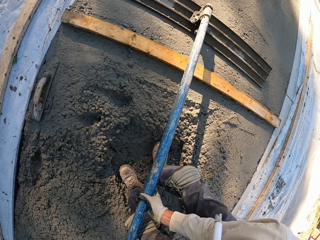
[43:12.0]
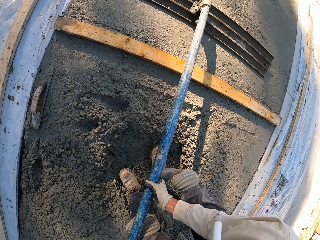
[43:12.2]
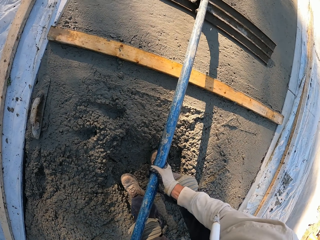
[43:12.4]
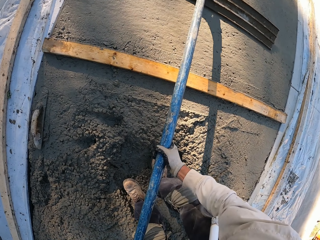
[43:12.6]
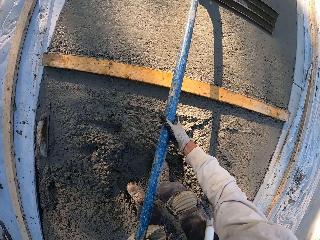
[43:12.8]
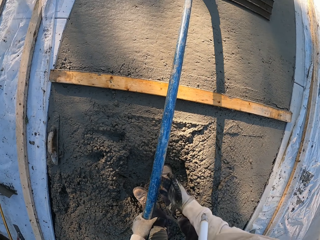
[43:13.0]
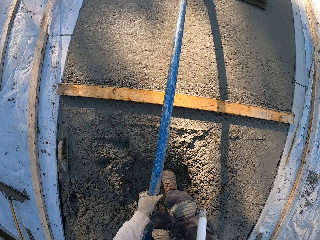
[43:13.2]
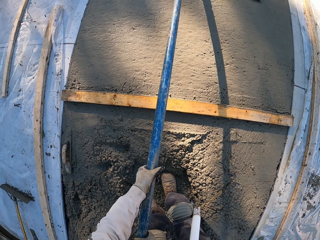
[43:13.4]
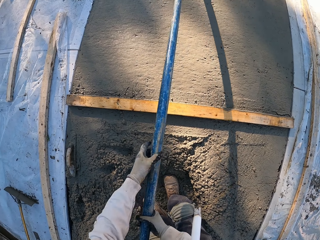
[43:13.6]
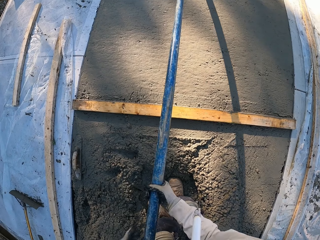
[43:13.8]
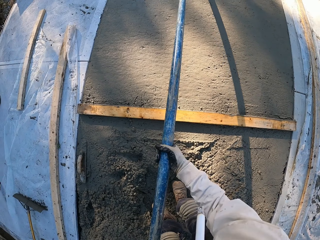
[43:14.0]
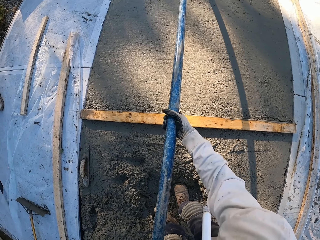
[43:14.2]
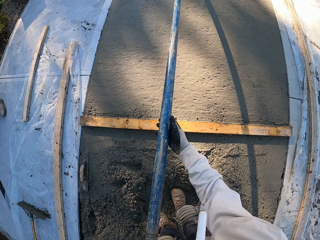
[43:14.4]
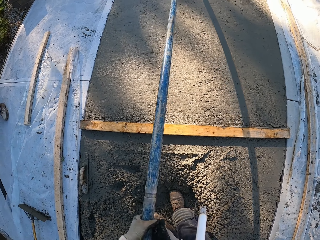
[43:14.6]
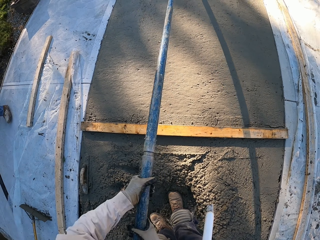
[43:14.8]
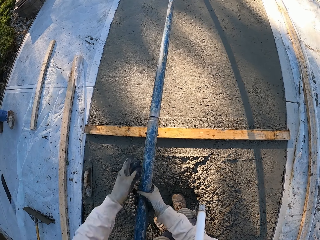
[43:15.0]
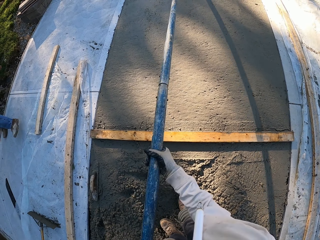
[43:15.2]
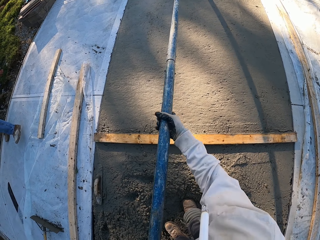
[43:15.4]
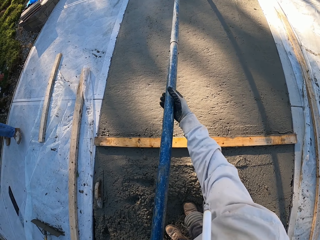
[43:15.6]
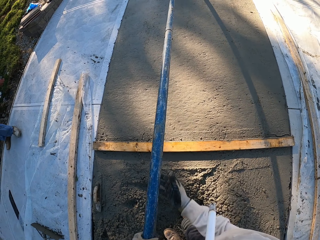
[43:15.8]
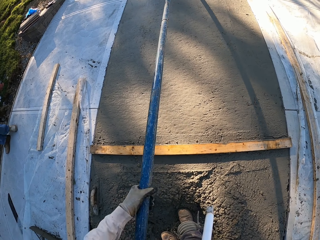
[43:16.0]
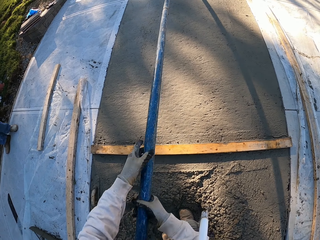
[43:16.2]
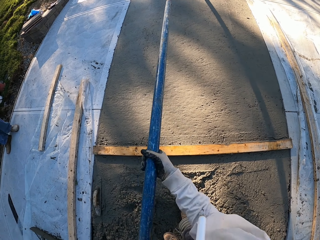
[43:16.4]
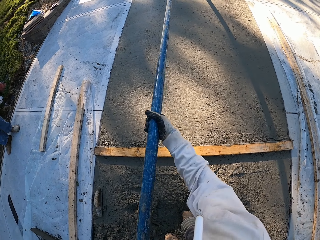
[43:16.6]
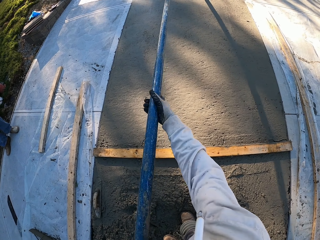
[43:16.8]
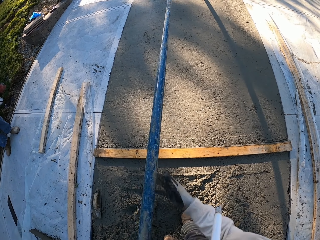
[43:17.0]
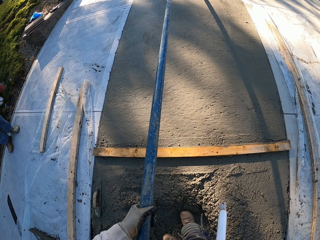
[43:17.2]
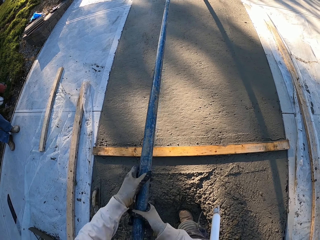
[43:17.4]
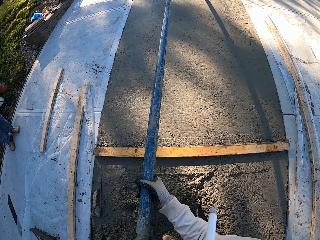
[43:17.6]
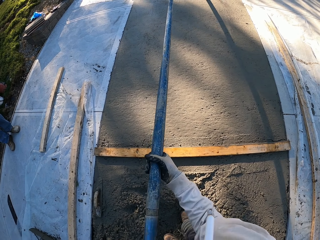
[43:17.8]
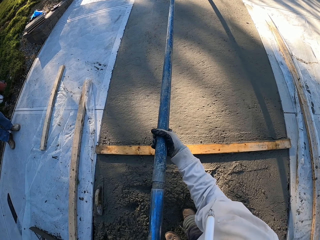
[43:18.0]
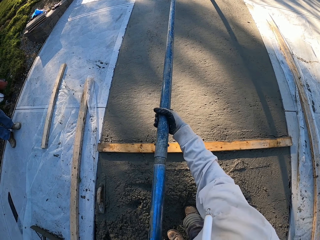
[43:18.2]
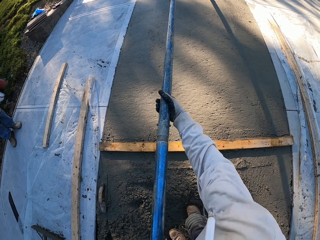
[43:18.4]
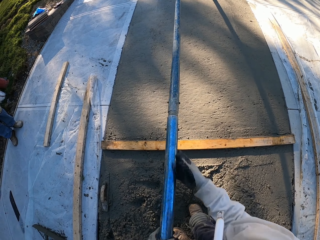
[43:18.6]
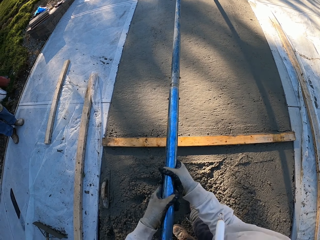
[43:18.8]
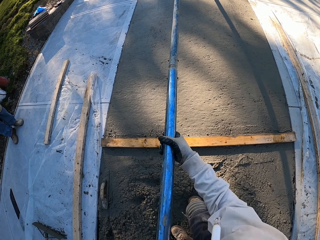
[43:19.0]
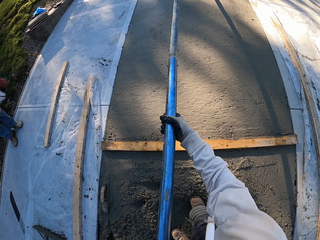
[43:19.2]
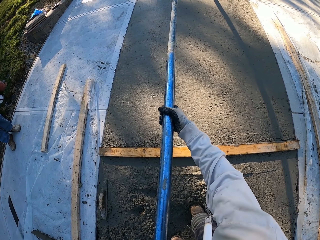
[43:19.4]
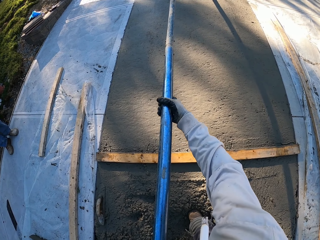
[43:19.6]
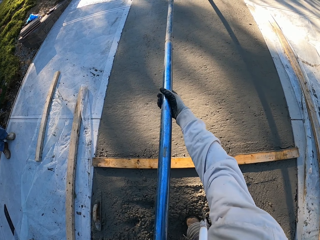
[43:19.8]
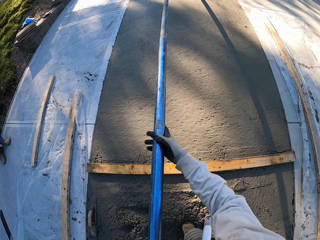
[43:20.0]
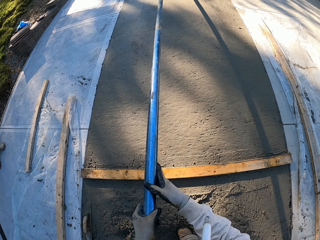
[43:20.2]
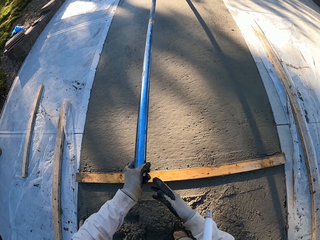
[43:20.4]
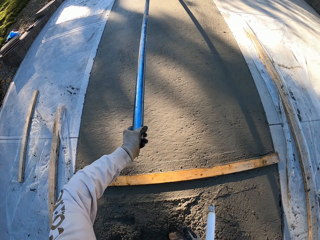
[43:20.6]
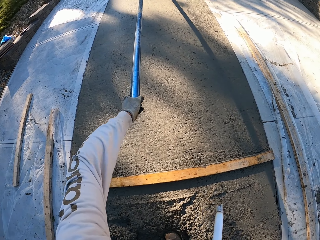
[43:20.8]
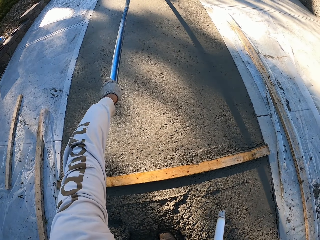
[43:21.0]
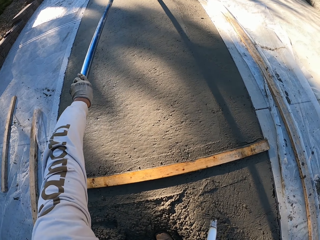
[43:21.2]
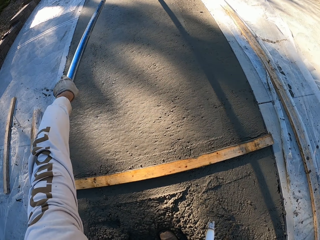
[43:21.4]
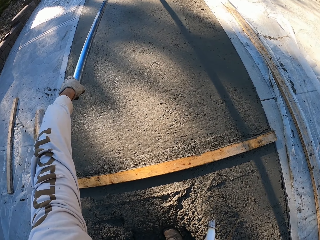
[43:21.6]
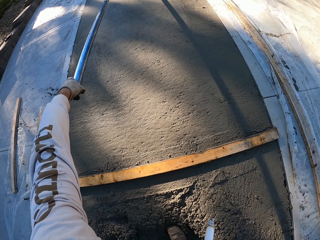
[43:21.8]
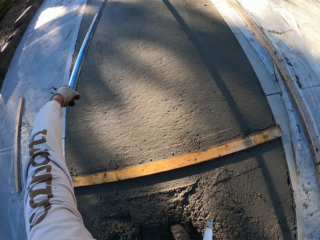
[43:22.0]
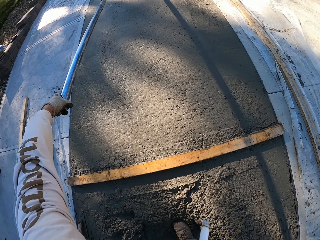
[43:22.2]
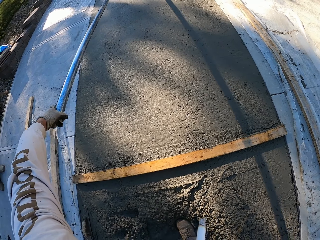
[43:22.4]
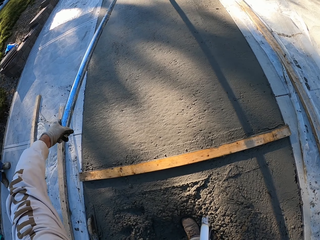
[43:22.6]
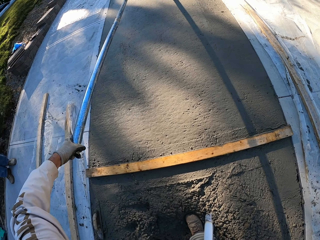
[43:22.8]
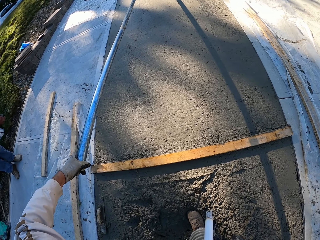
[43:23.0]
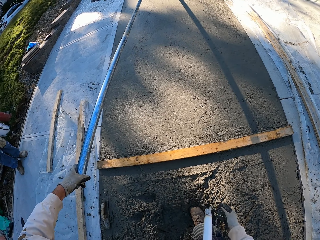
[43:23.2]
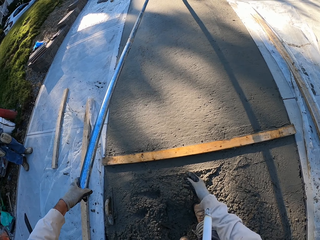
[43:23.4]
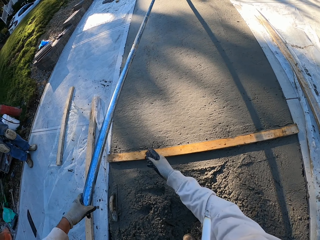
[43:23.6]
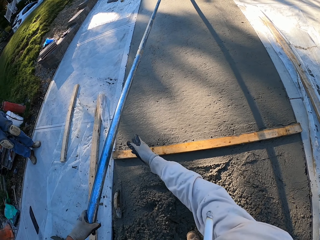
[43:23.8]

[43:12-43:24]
The camera wearer plasters with the concrete float. They align the concrete using the concrete finishing steel.

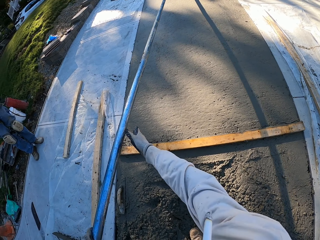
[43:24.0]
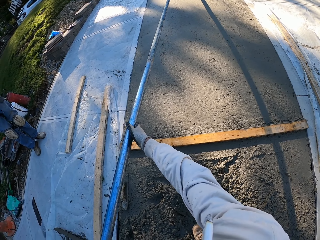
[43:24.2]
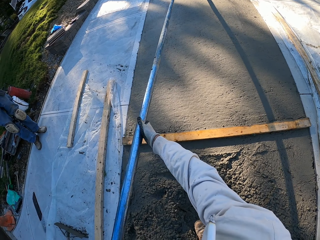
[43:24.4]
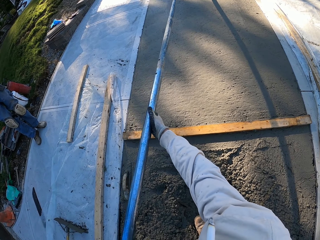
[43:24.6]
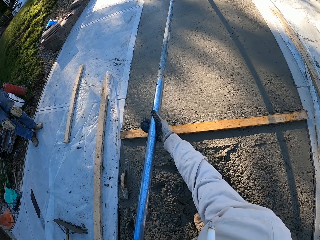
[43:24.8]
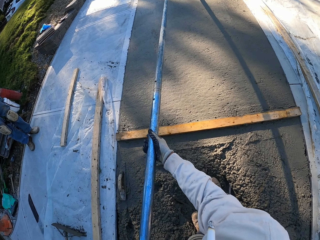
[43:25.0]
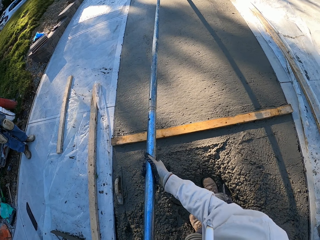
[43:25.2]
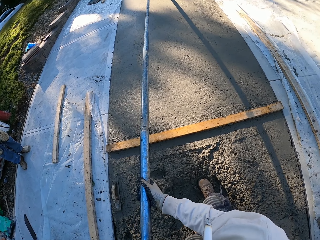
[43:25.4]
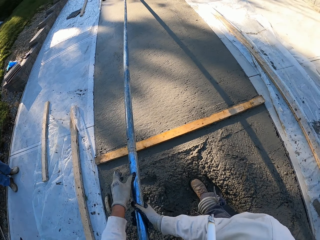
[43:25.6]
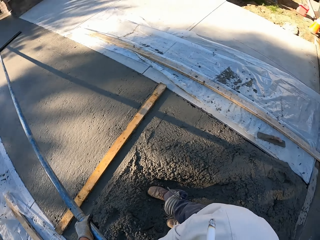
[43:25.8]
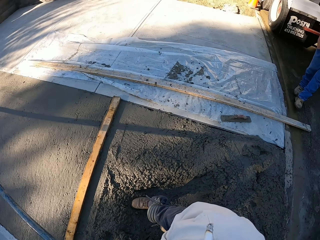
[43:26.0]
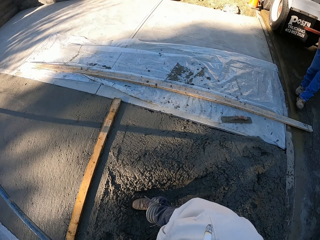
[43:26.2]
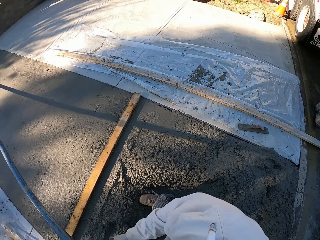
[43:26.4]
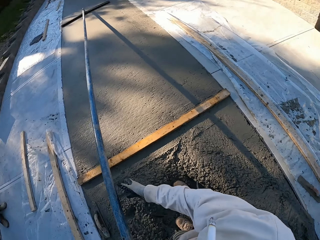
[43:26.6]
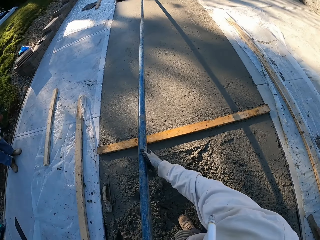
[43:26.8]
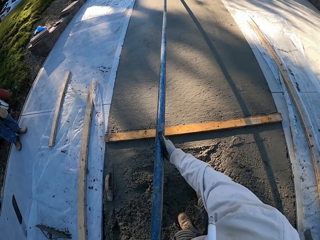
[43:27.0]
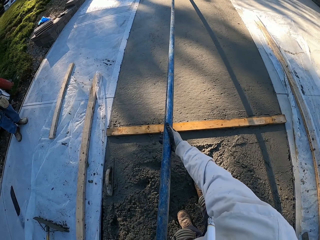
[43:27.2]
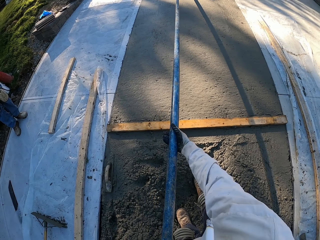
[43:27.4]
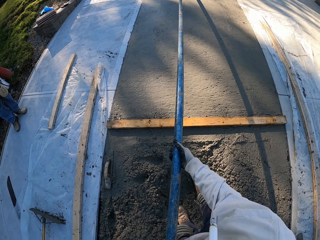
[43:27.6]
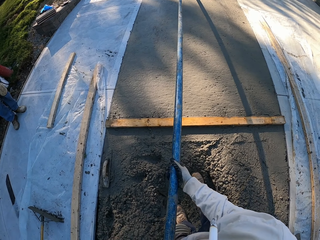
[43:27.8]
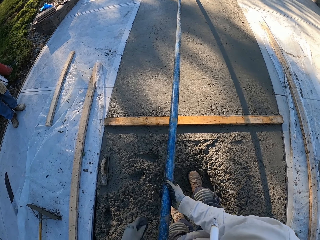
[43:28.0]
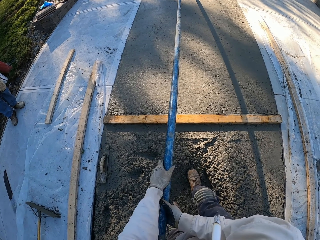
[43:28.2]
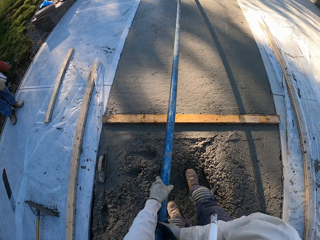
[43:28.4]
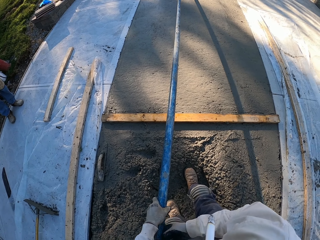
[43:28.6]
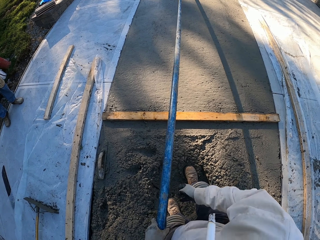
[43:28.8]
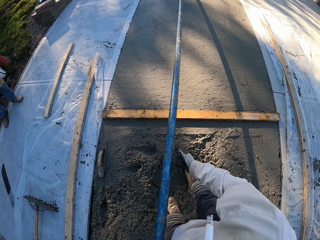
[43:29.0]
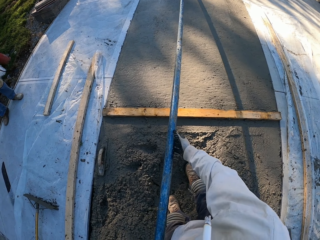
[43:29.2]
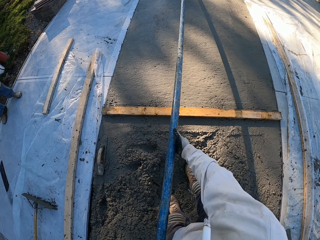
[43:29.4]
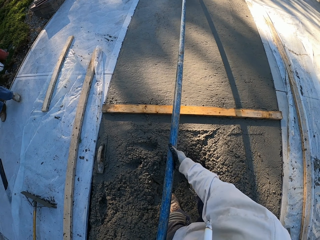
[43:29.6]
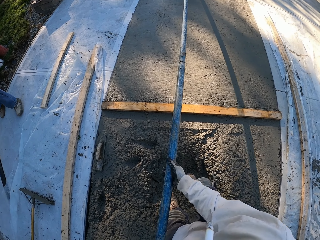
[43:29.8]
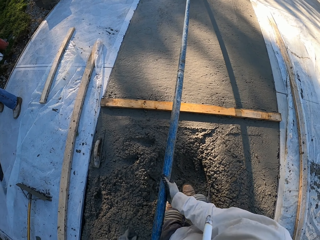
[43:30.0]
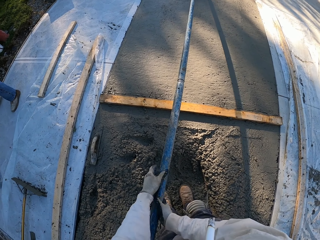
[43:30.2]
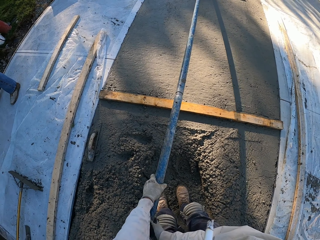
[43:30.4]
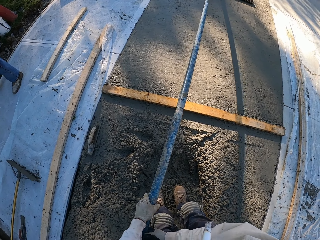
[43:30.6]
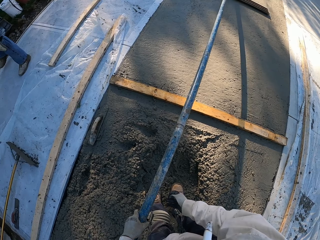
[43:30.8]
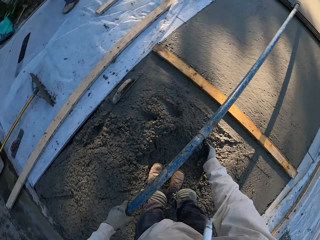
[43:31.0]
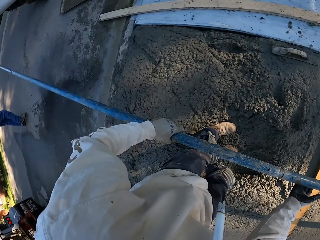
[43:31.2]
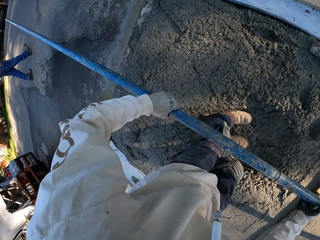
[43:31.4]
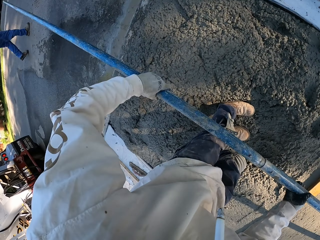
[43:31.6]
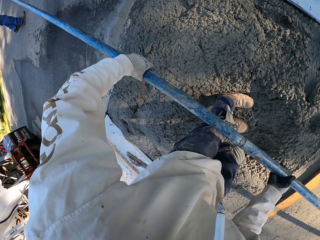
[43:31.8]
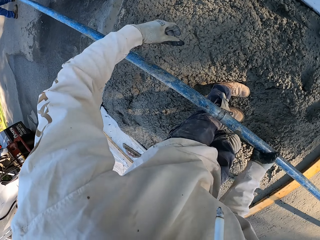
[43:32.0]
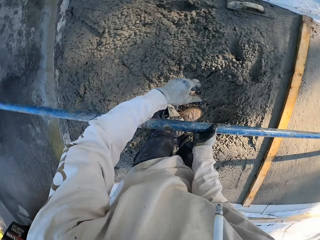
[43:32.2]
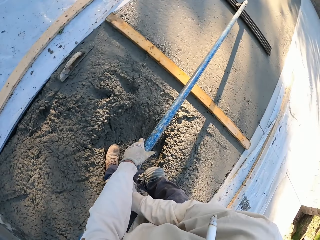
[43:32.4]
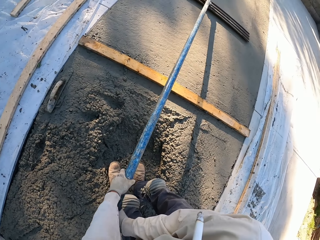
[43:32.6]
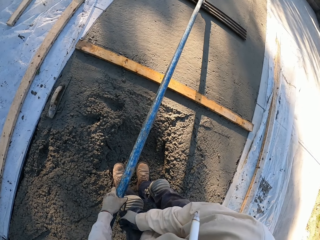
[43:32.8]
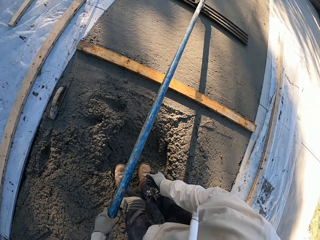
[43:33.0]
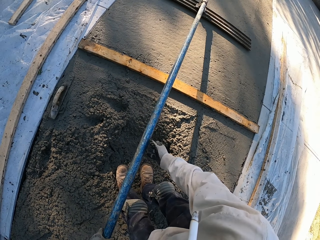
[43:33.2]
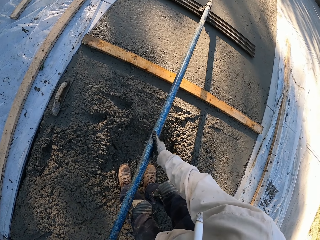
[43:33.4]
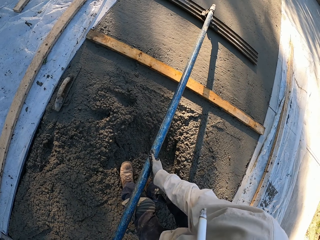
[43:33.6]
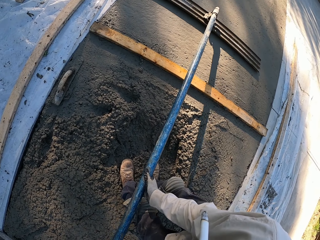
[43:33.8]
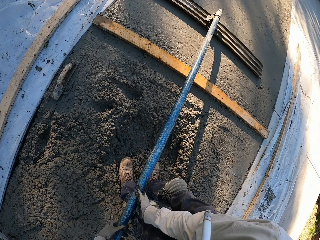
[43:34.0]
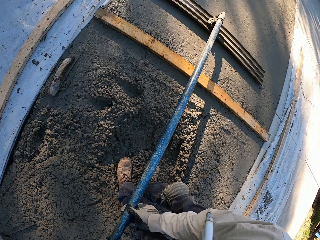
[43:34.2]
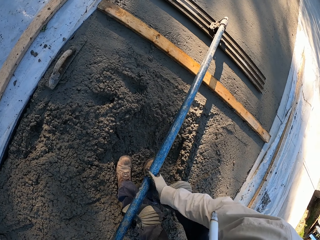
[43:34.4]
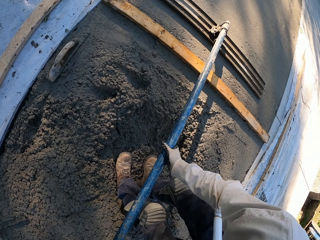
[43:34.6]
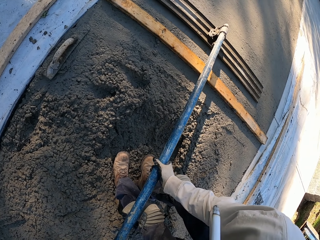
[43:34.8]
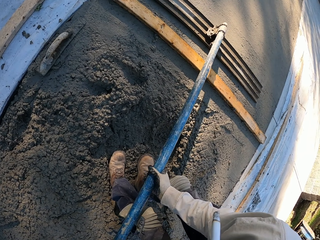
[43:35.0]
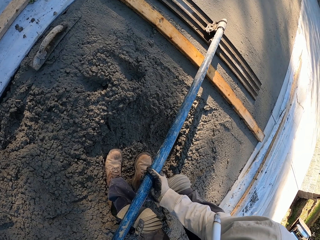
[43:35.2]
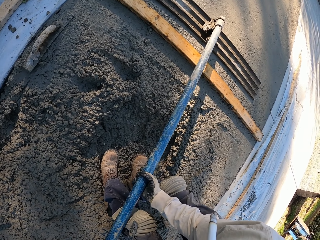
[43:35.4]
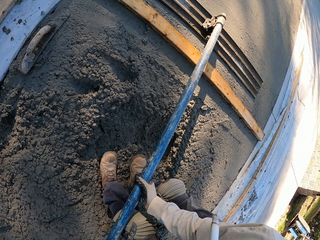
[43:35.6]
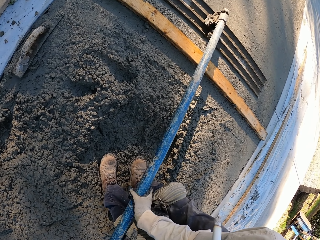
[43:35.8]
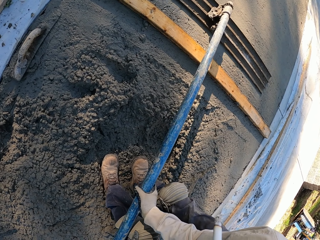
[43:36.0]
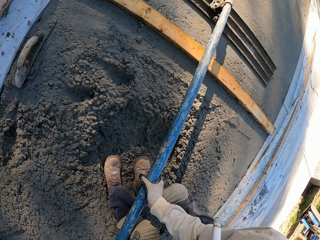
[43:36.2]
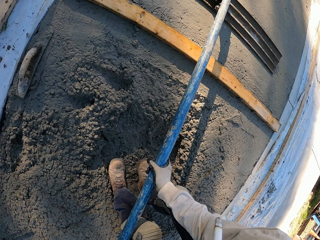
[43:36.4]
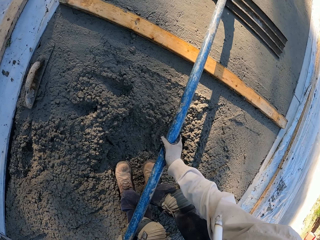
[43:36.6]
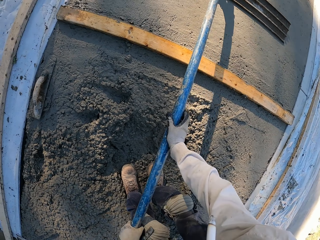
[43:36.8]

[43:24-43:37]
The camera wearer looks back.
